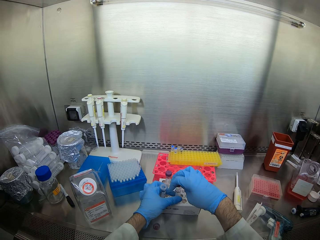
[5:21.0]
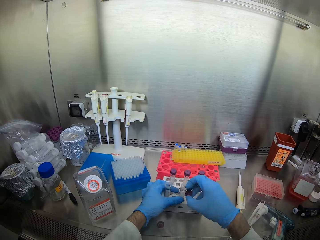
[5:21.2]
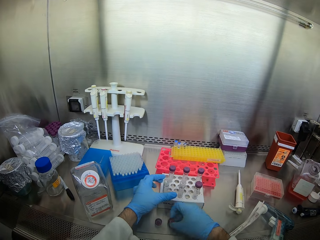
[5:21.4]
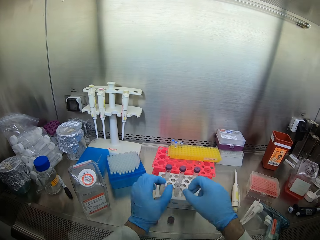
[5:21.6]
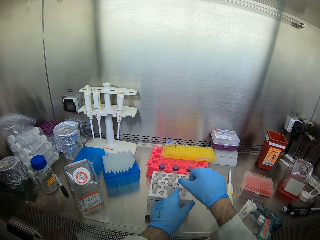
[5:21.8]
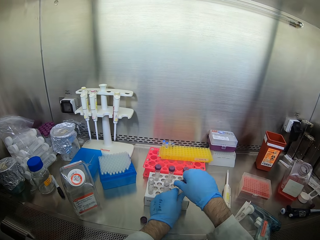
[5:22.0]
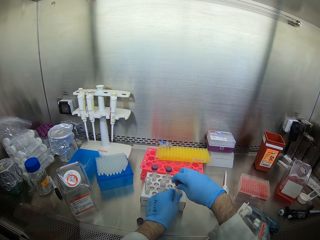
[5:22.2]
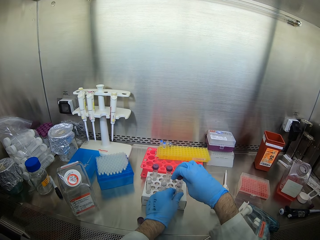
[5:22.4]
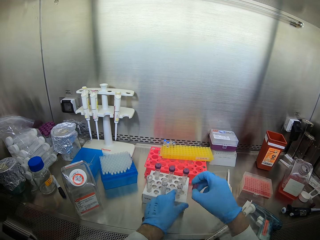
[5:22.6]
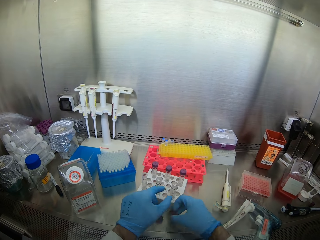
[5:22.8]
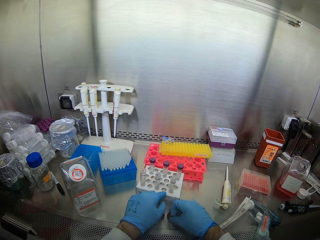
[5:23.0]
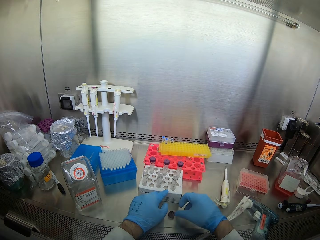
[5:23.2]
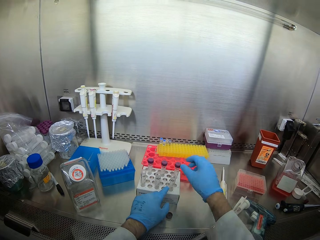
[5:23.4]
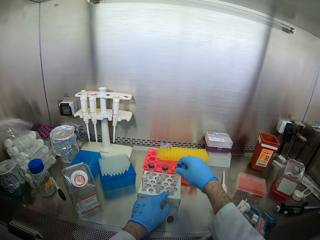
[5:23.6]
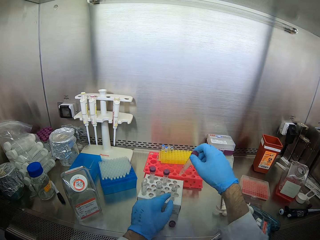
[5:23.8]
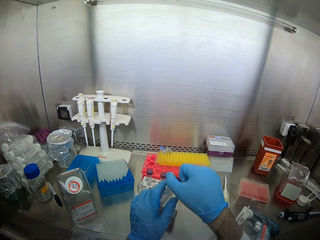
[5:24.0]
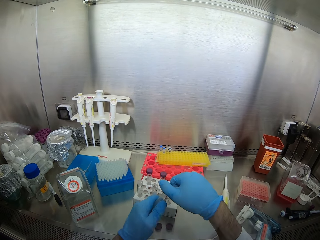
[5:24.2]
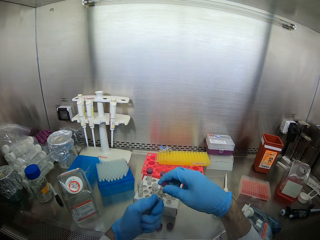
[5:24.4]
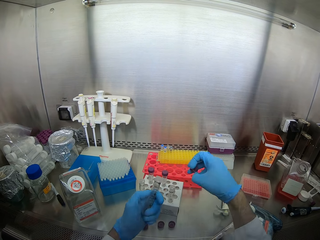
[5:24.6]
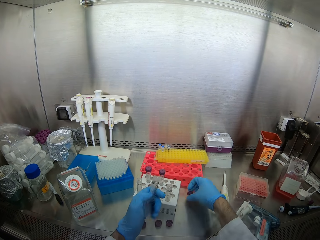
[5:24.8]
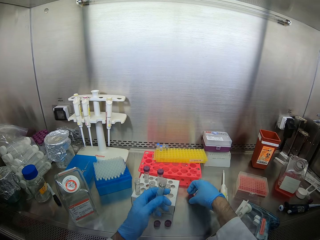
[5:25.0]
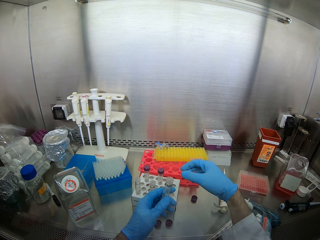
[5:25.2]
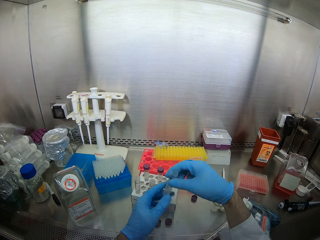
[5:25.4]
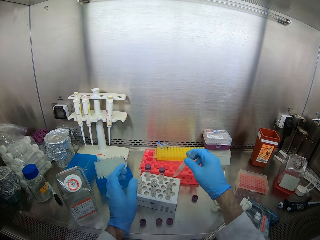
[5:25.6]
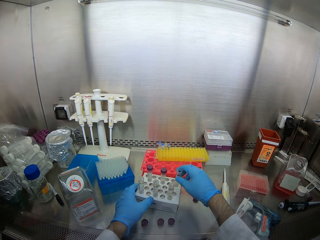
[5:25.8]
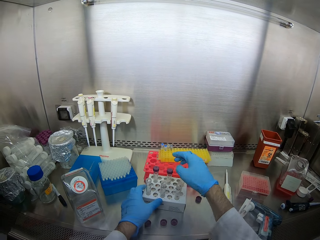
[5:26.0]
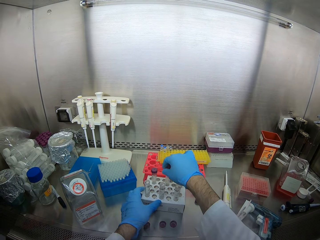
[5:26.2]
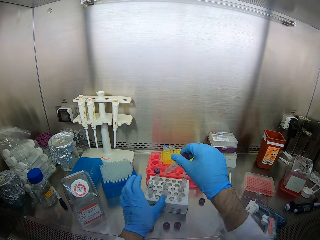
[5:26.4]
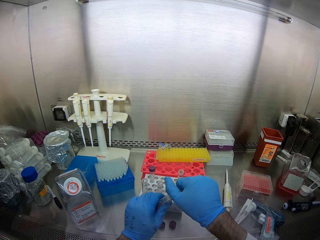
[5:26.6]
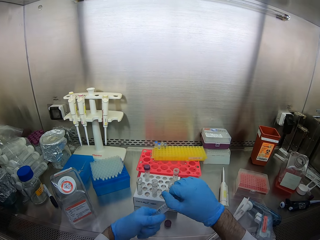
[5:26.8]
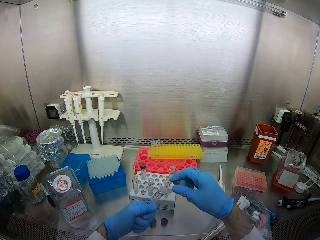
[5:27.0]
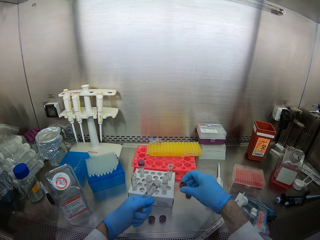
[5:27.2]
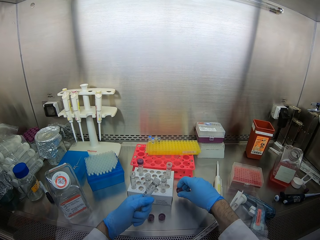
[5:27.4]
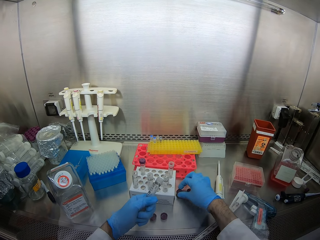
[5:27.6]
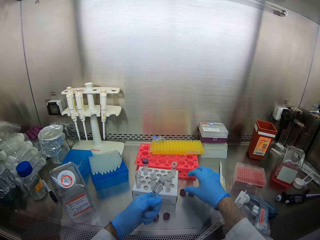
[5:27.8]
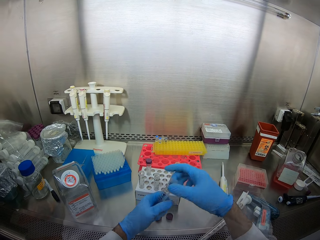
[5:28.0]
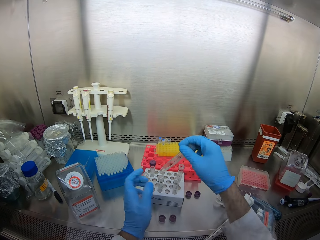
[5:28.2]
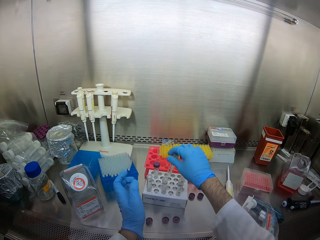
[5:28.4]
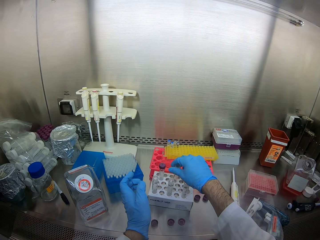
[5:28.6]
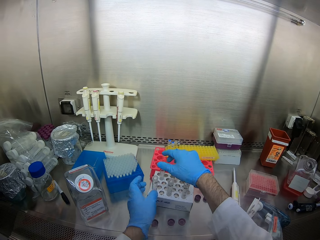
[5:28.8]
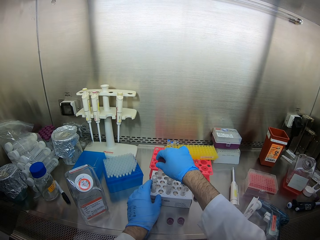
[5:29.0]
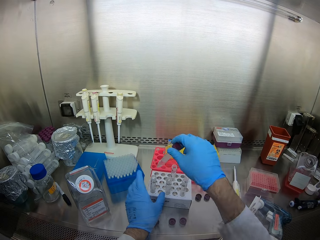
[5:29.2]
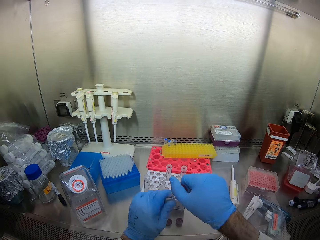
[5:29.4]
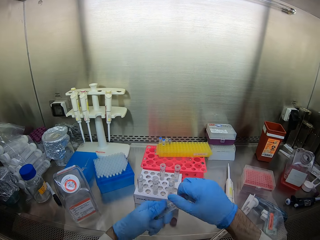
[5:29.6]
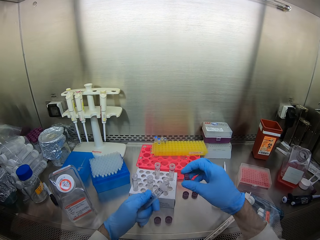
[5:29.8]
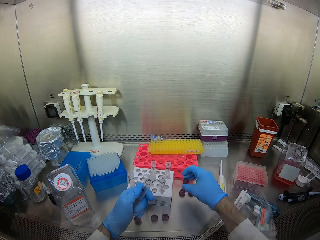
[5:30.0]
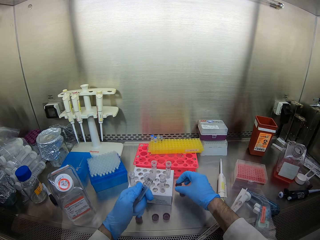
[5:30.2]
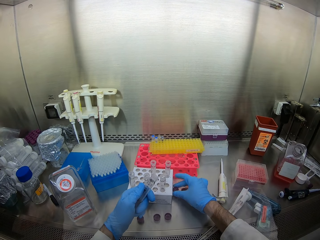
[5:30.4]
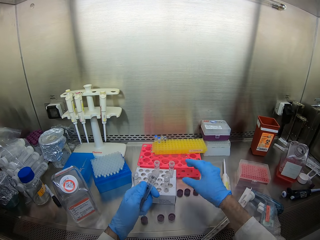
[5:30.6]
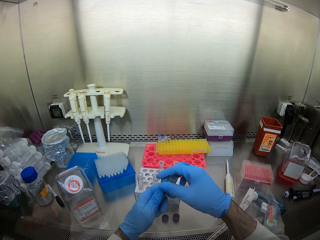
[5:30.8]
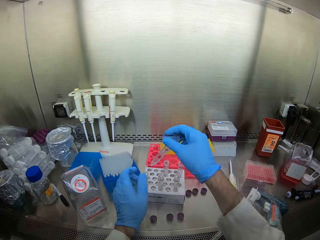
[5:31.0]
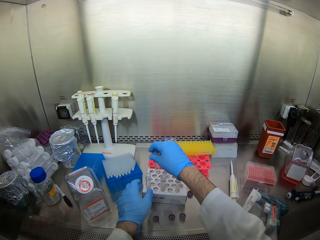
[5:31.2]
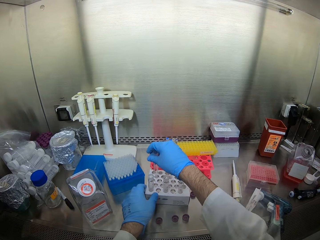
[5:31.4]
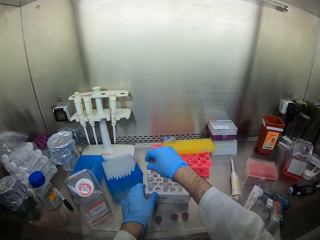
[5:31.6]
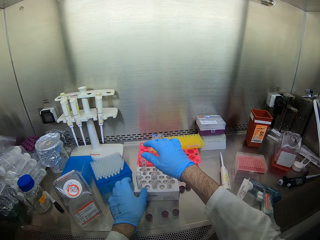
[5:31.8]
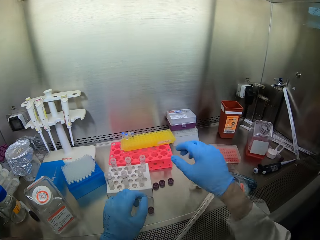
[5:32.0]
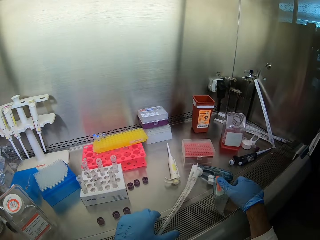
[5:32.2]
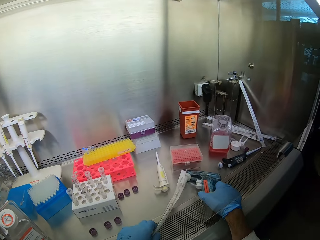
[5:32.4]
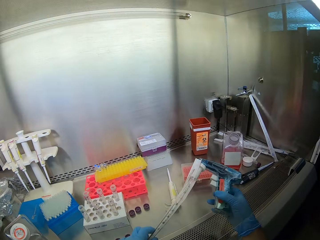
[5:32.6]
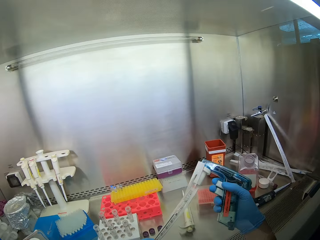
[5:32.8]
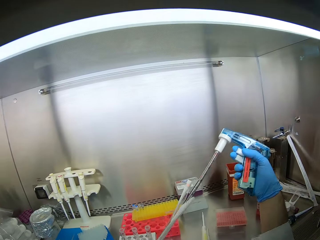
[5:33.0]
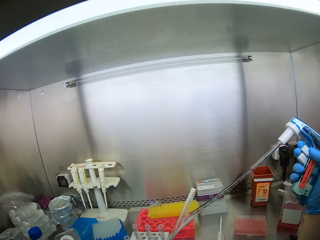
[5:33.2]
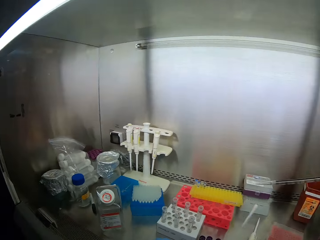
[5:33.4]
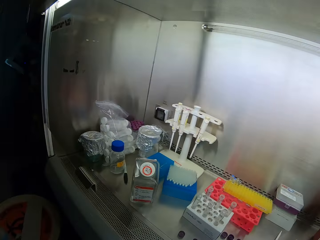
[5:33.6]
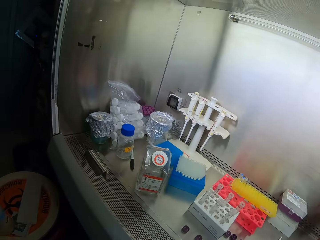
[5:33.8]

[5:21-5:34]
The camera wearer opens a test tube. They open a test tube repeatedly. They place the test tube lids on the cabin top. They put the test tube on the rack. They pick the pipette controller or pipette gun. They hold the pipette gun.

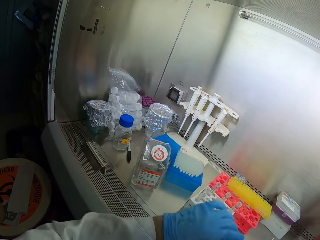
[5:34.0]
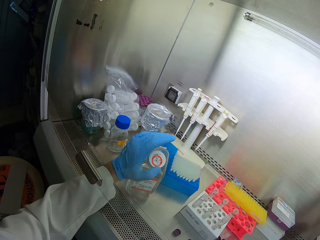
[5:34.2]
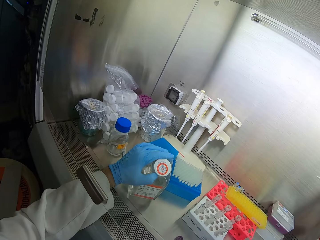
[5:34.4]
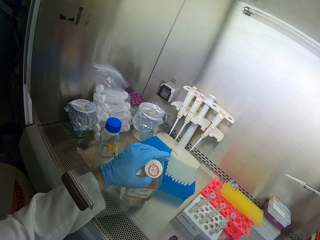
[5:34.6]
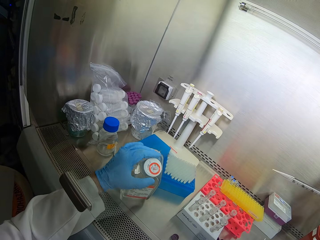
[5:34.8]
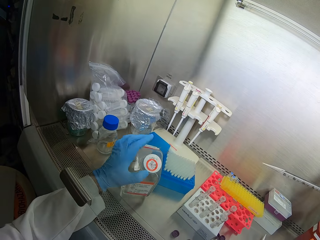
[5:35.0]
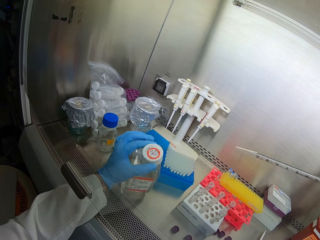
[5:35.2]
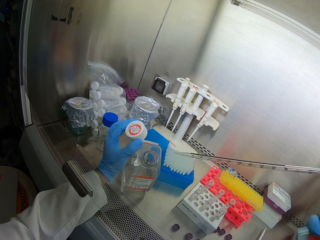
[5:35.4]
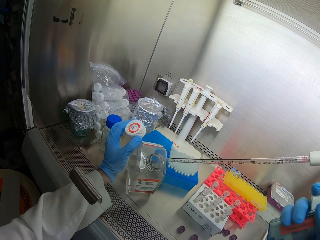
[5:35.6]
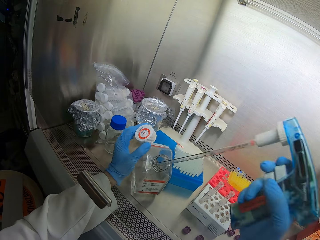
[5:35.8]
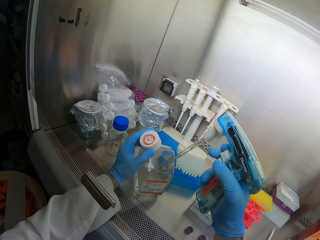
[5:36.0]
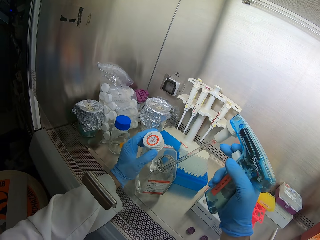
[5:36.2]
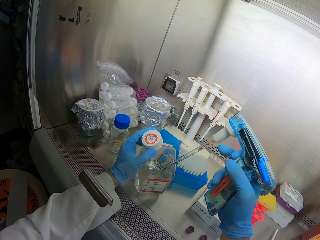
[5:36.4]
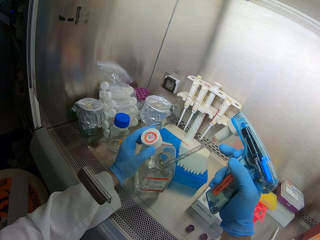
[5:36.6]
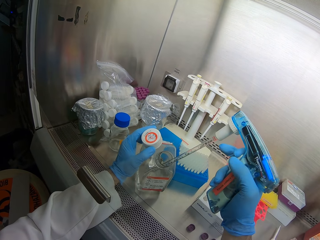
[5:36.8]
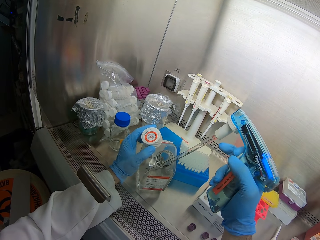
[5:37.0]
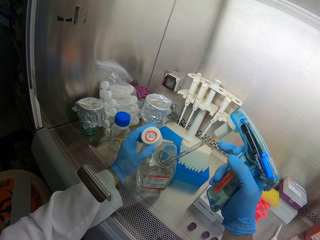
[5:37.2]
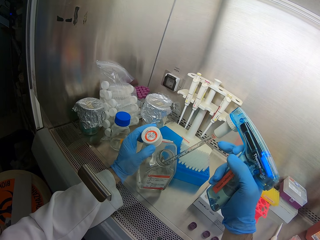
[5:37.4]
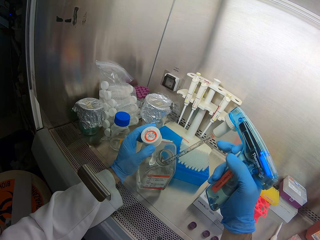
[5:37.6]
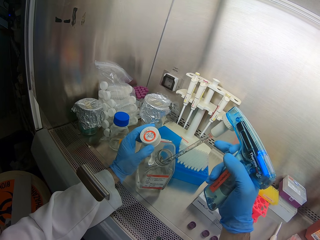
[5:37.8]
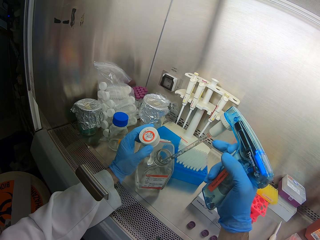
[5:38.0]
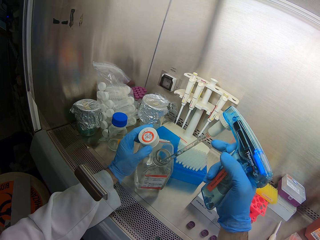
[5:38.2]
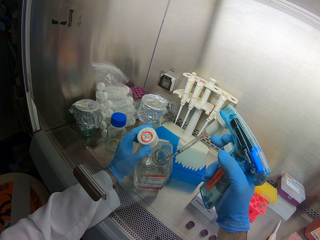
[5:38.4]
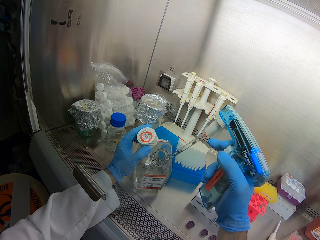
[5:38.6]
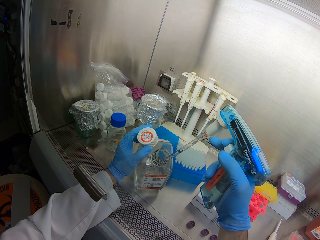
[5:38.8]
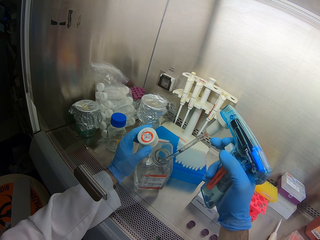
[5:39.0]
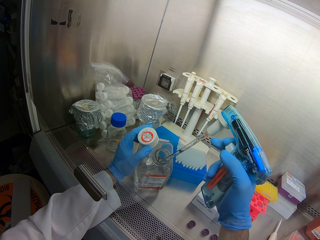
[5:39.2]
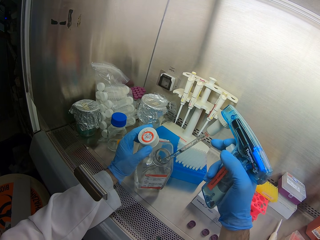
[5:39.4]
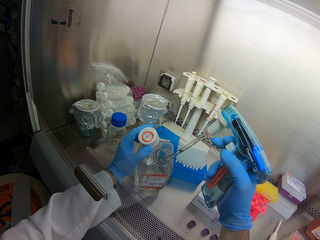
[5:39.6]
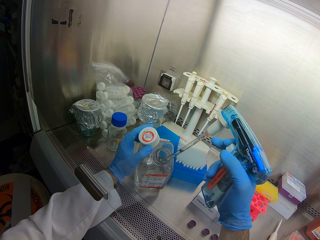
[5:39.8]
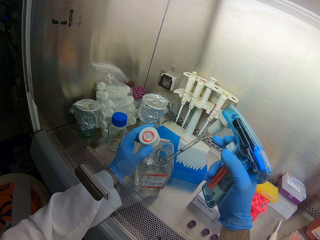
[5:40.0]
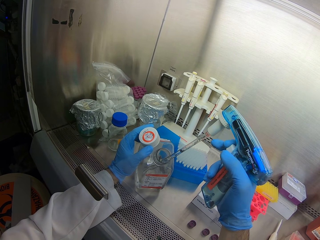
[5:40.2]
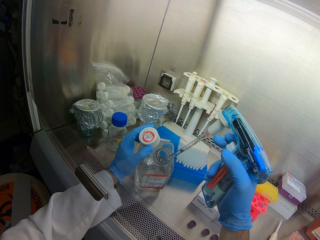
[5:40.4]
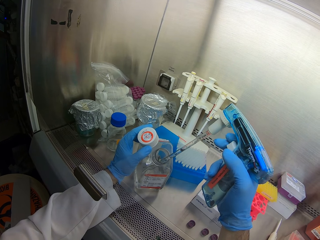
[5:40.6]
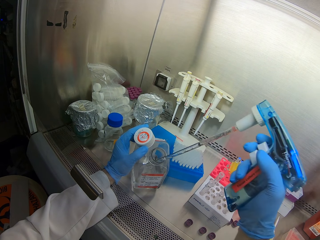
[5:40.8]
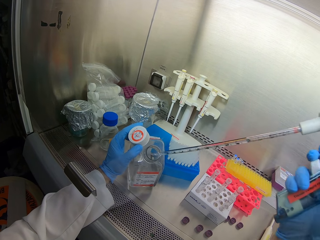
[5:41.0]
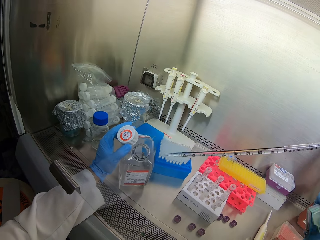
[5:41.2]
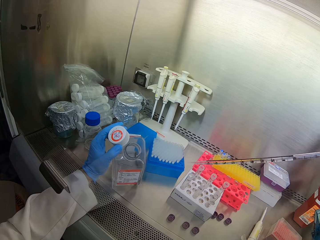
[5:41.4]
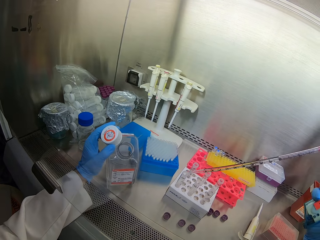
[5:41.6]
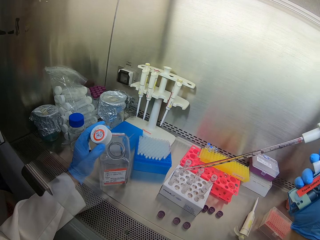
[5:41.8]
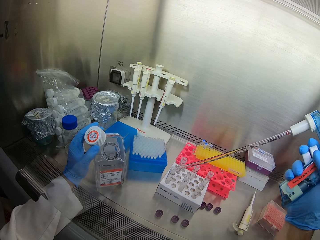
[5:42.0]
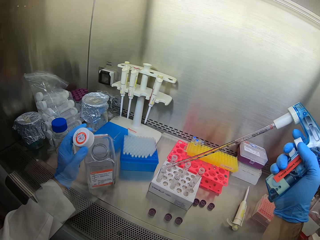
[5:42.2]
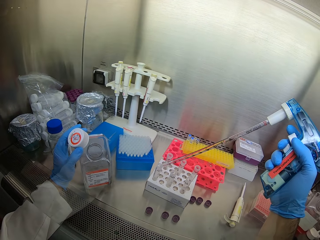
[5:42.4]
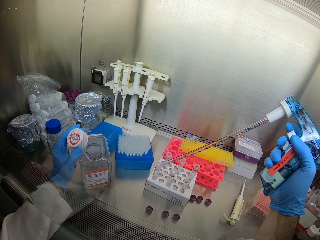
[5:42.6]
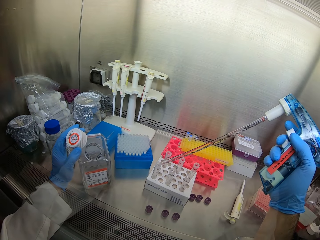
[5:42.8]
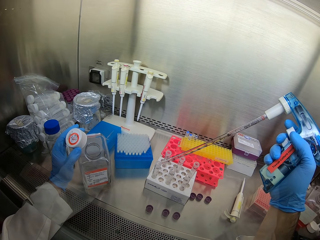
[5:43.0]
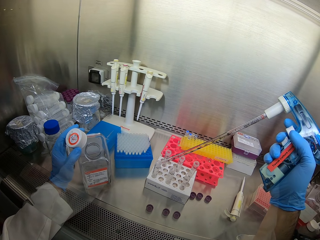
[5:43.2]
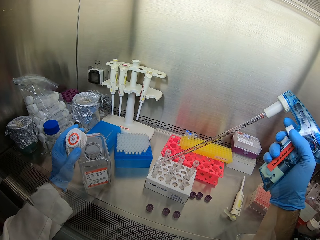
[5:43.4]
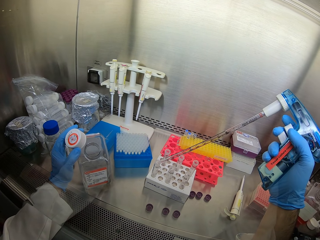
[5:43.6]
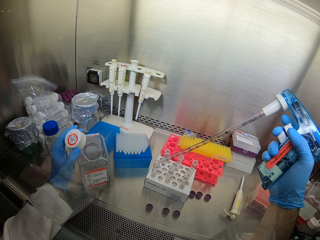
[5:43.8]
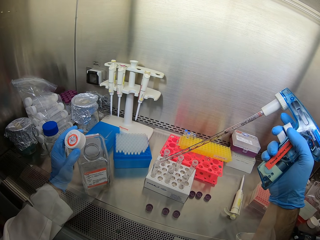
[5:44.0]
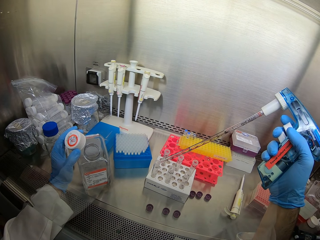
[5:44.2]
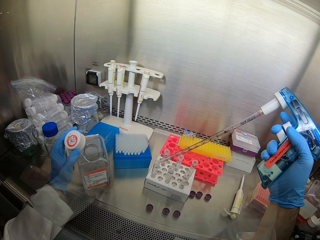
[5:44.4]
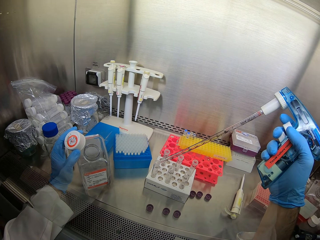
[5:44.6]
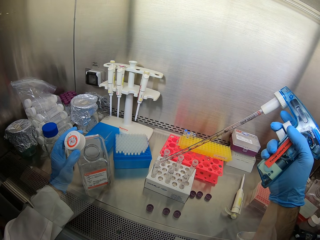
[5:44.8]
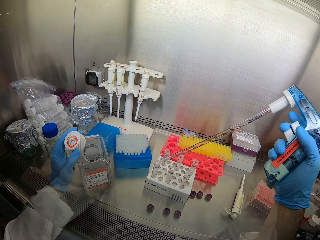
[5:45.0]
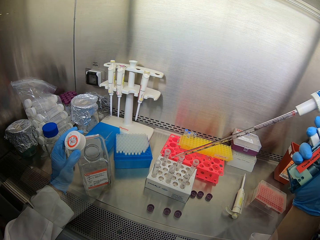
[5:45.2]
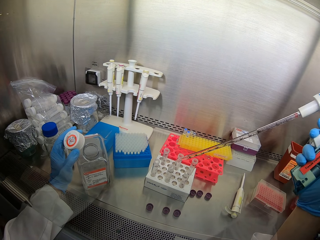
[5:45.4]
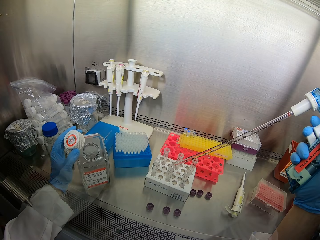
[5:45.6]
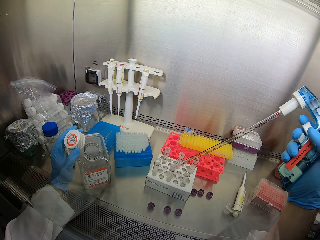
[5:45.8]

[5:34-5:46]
The camera wearer opens the bottle top. They suck solution from the bottle. They put solution in the test tubes.
